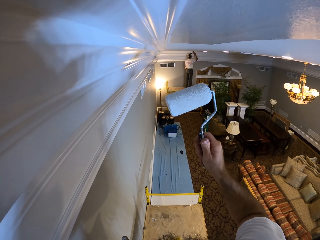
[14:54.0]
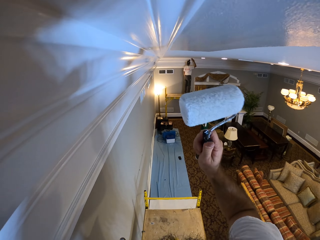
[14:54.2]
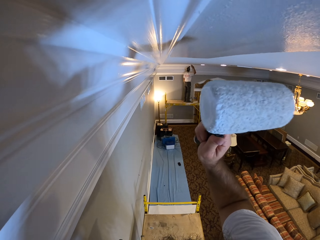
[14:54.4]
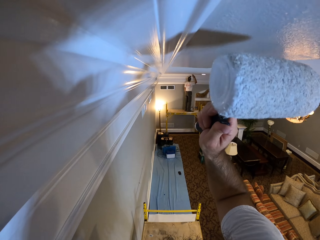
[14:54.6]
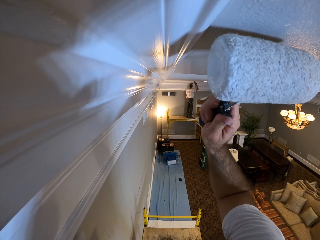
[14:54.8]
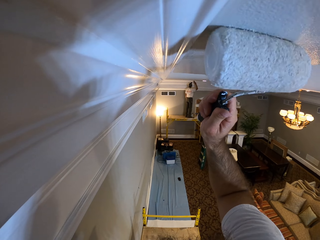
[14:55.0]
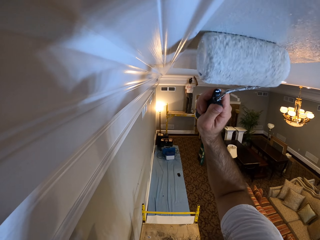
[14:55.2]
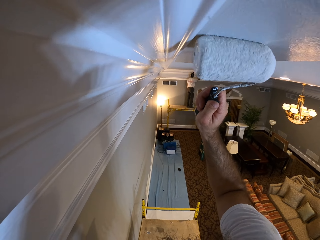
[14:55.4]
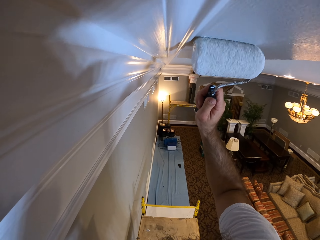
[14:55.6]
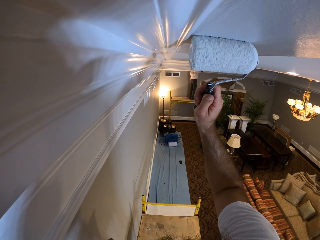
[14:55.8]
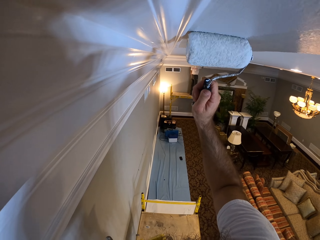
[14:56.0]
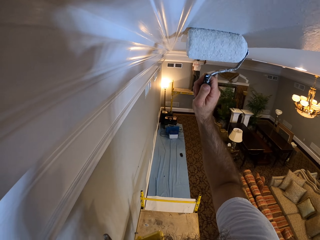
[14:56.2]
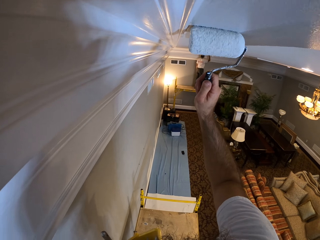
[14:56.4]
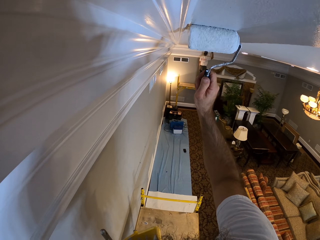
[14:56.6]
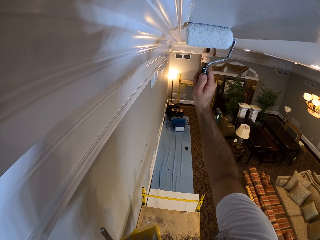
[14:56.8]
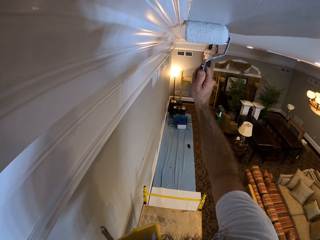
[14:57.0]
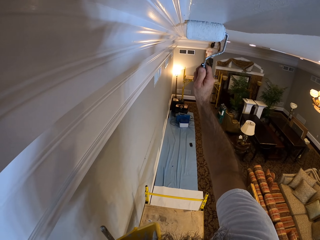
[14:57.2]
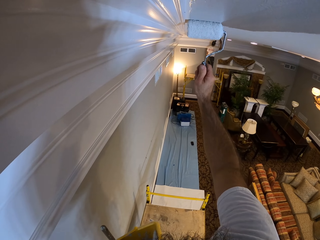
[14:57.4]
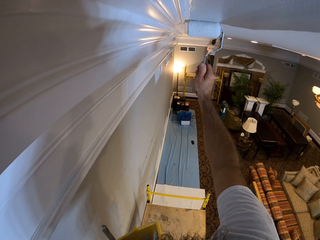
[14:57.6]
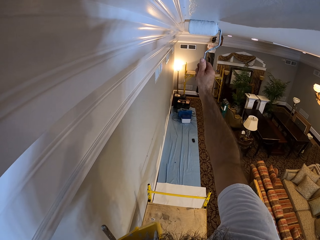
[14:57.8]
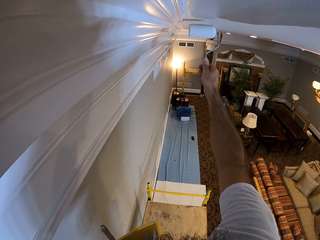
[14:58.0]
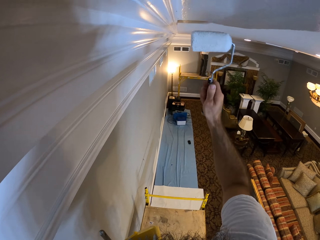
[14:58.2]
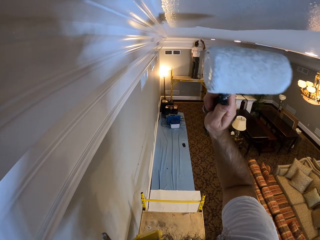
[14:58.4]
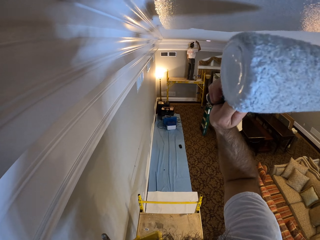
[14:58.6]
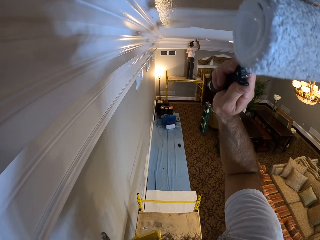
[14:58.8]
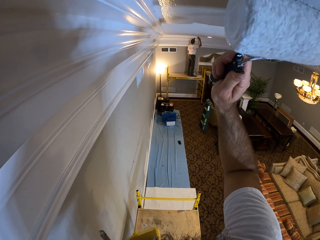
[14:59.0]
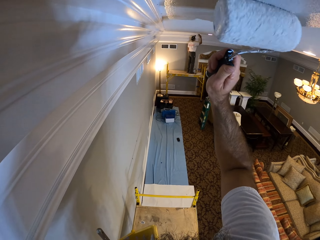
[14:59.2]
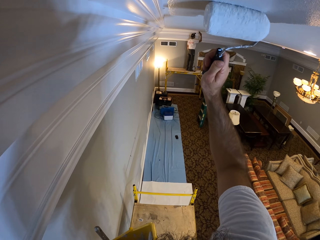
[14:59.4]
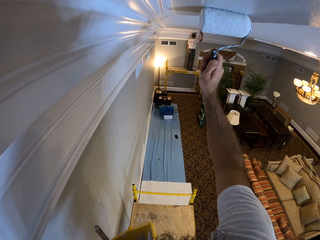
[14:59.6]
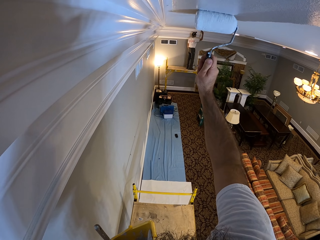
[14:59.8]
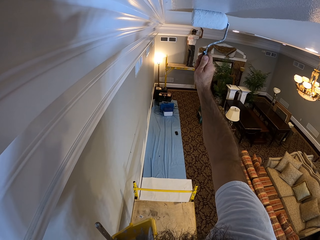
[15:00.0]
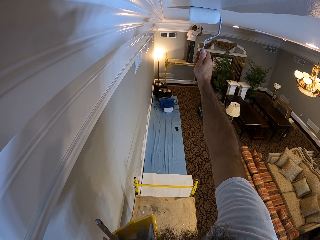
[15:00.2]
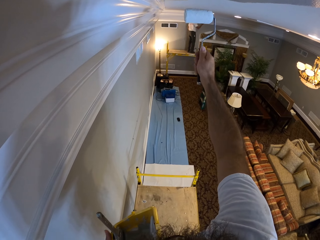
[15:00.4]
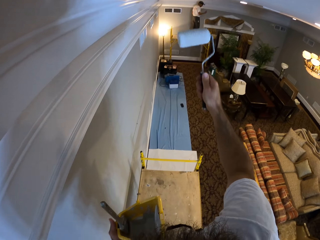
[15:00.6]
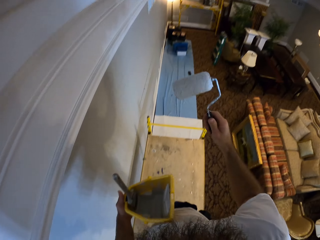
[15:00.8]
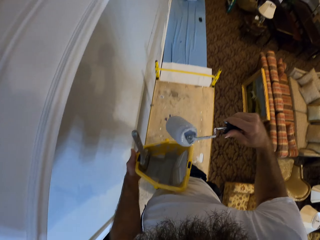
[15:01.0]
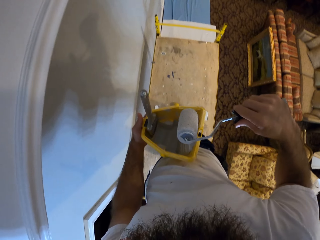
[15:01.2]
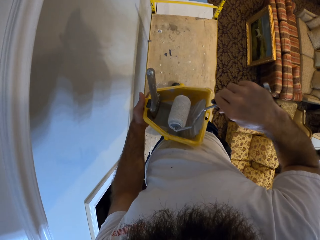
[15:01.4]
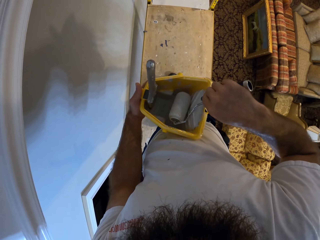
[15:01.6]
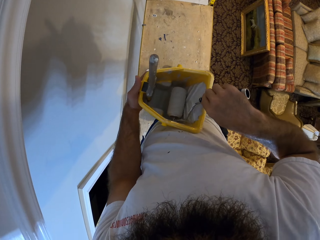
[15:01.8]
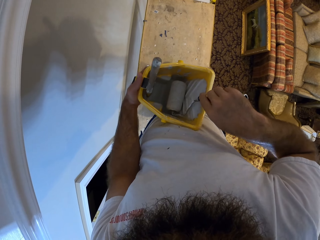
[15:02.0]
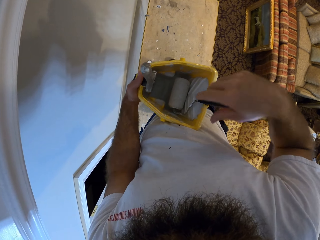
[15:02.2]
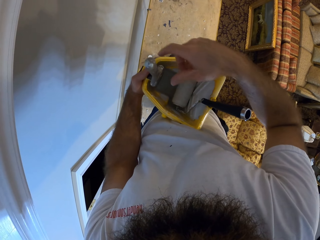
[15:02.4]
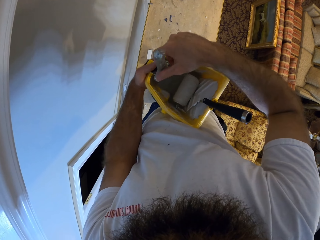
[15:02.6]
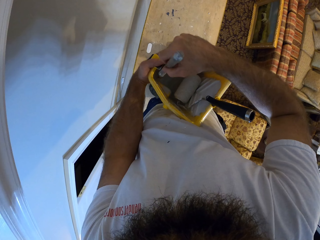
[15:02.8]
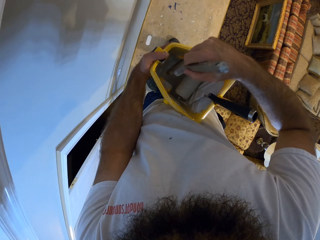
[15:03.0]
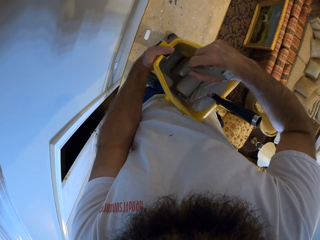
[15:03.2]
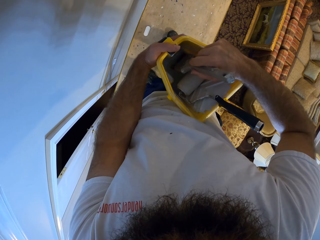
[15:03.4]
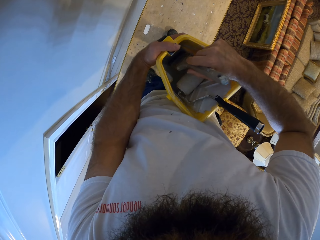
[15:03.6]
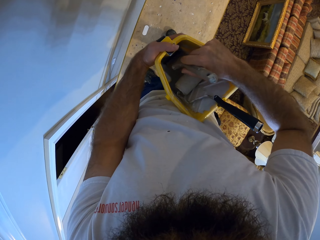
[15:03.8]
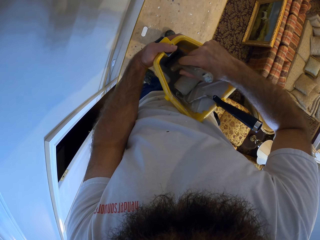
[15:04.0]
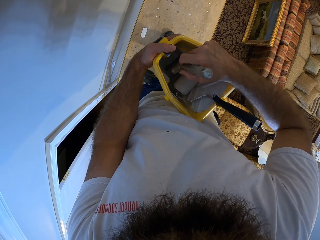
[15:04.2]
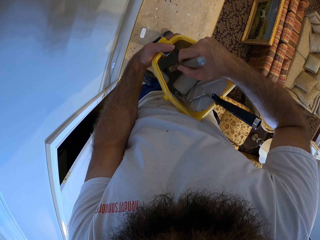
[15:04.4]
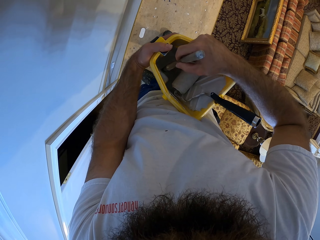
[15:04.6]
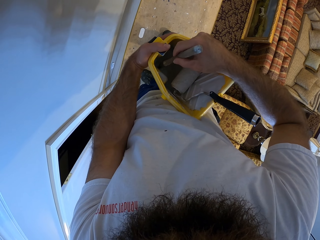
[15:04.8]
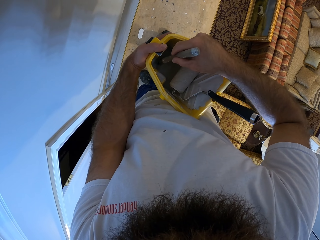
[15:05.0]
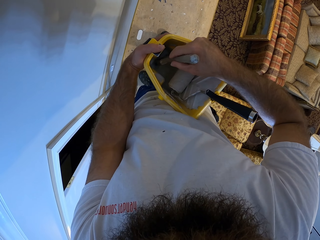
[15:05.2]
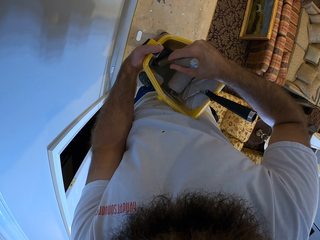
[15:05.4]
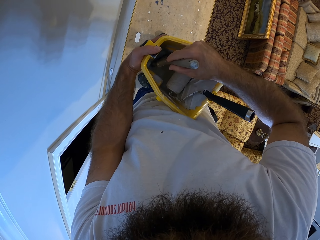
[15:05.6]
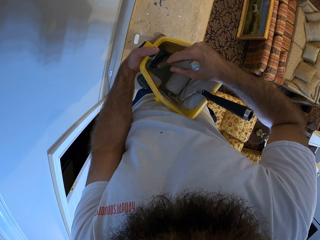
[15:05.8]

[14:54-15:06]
The camera wearer hooks the paint roller into the paint bucket with his right hand. He unhooks the paint brush with his right hand from the magnet in the paint bucket in his left hand. He dips the paint brush with his right hand into the paint bucket in his left hand.

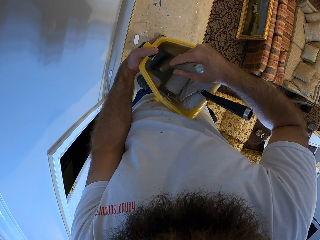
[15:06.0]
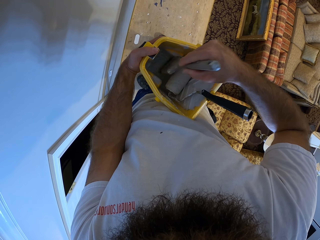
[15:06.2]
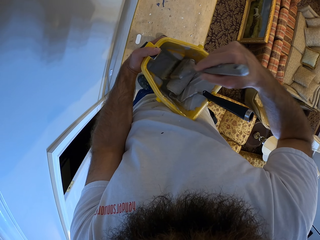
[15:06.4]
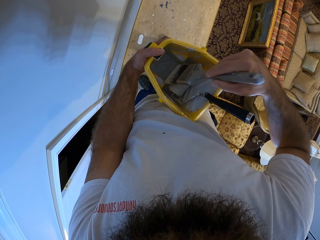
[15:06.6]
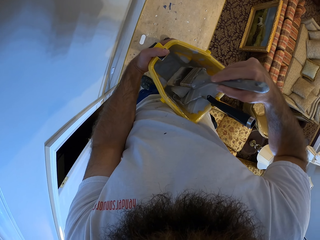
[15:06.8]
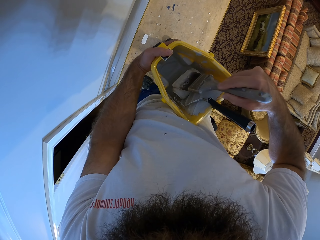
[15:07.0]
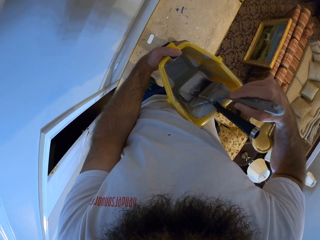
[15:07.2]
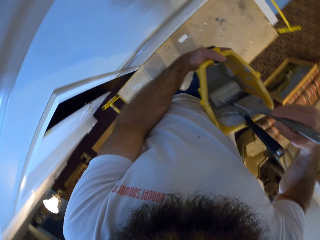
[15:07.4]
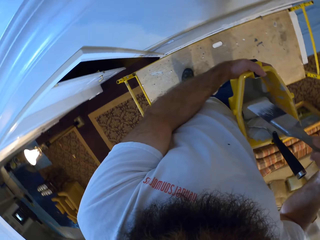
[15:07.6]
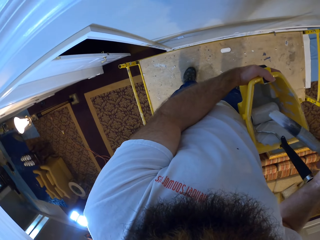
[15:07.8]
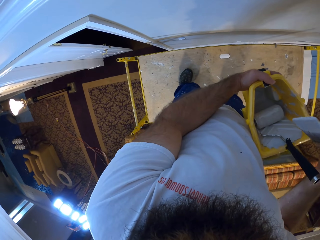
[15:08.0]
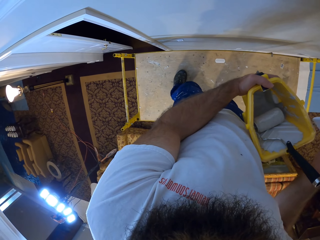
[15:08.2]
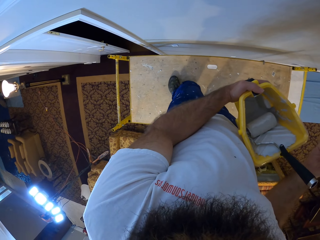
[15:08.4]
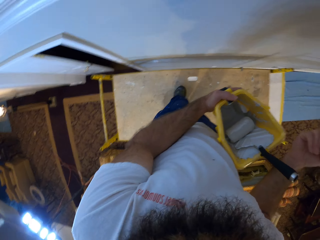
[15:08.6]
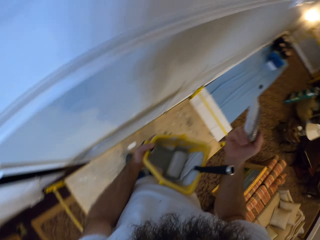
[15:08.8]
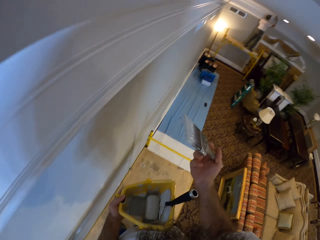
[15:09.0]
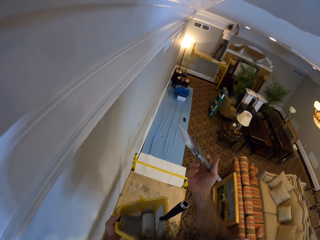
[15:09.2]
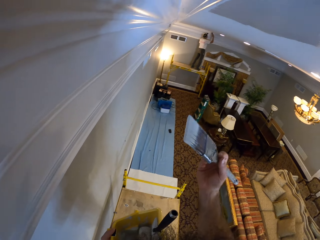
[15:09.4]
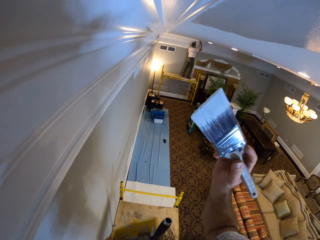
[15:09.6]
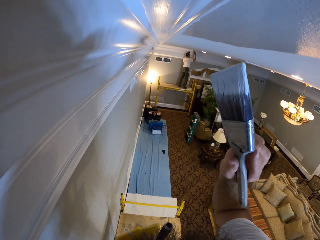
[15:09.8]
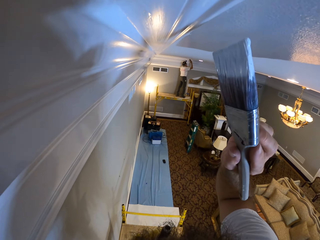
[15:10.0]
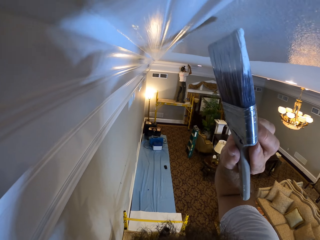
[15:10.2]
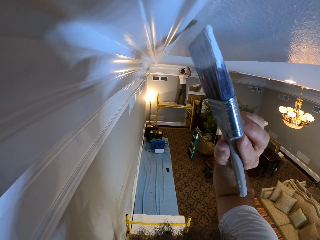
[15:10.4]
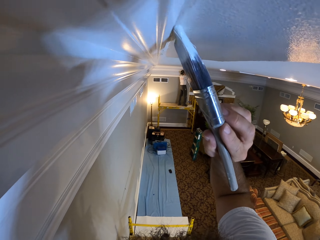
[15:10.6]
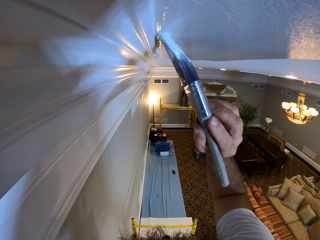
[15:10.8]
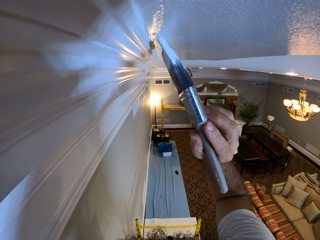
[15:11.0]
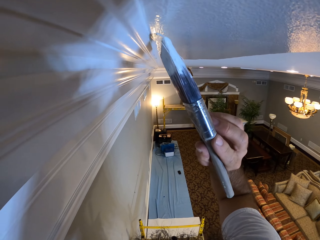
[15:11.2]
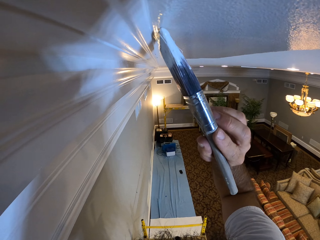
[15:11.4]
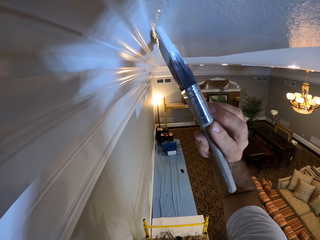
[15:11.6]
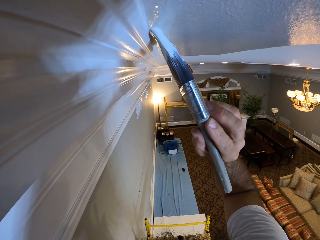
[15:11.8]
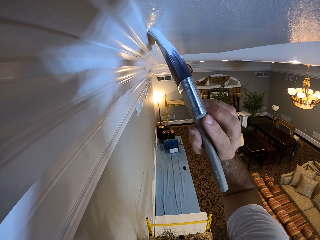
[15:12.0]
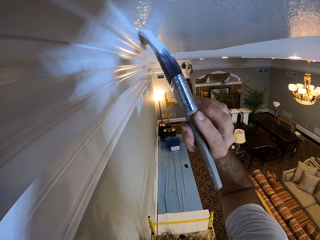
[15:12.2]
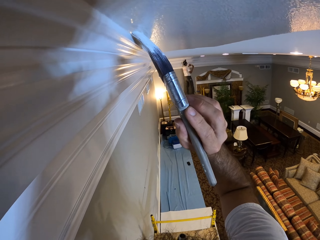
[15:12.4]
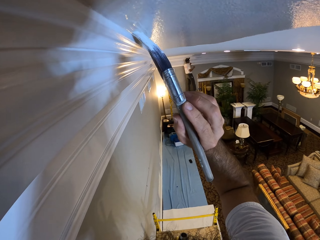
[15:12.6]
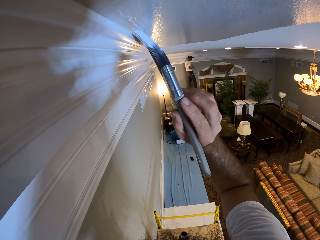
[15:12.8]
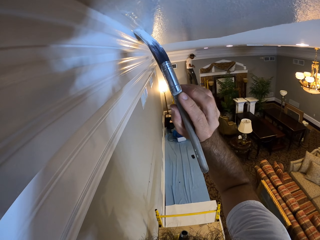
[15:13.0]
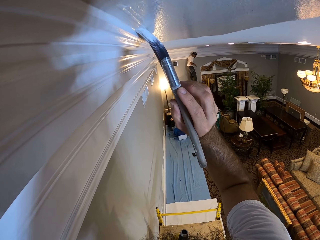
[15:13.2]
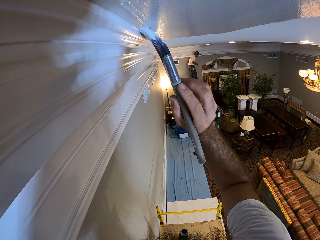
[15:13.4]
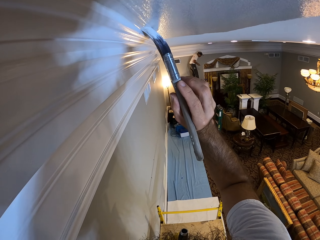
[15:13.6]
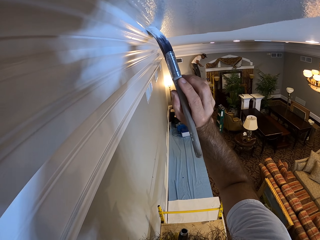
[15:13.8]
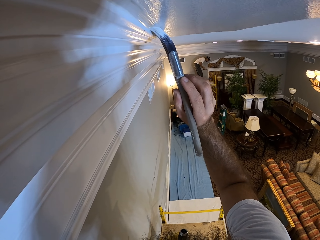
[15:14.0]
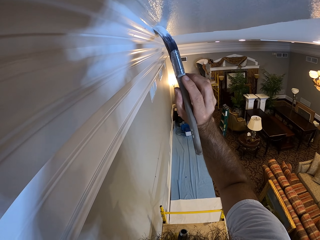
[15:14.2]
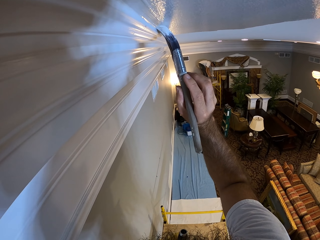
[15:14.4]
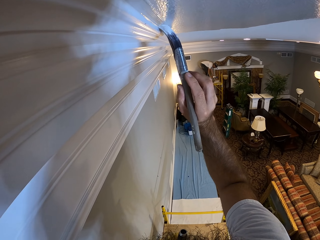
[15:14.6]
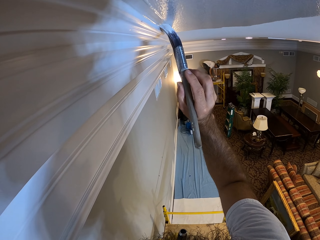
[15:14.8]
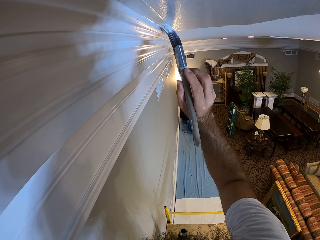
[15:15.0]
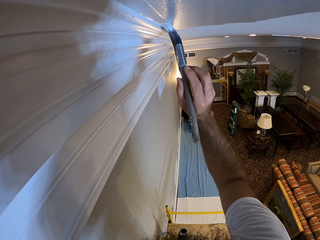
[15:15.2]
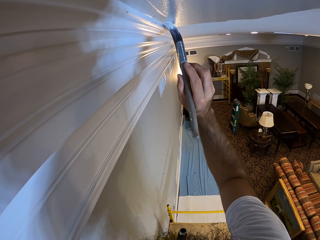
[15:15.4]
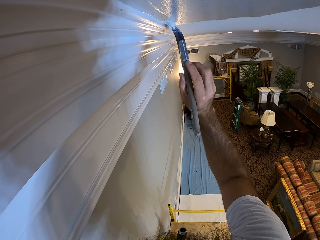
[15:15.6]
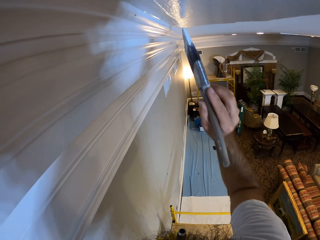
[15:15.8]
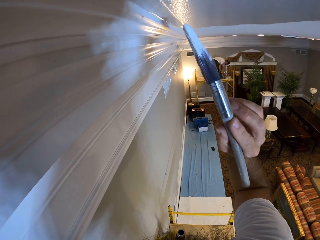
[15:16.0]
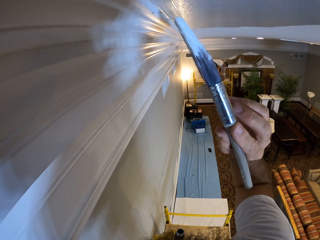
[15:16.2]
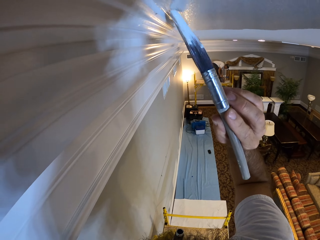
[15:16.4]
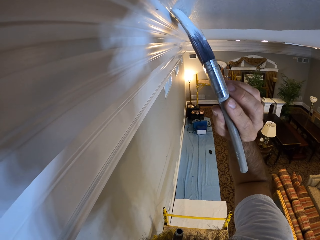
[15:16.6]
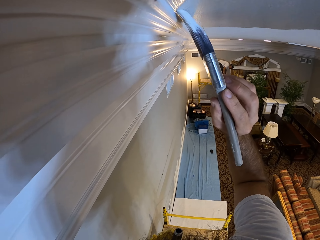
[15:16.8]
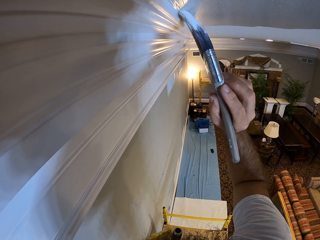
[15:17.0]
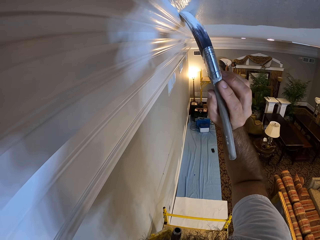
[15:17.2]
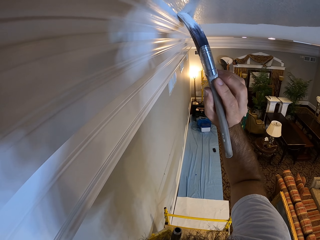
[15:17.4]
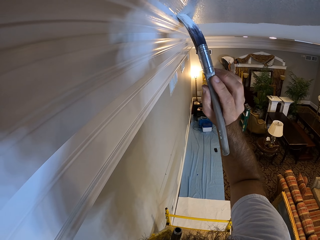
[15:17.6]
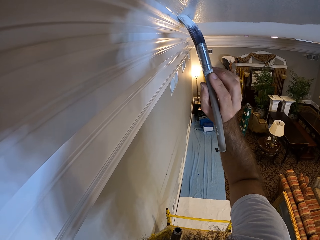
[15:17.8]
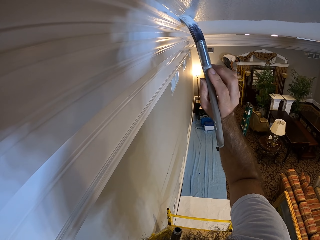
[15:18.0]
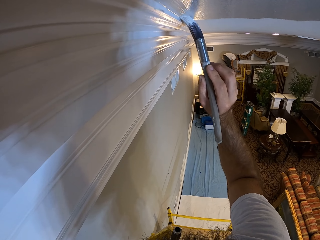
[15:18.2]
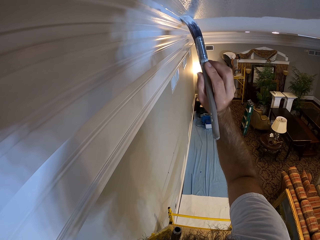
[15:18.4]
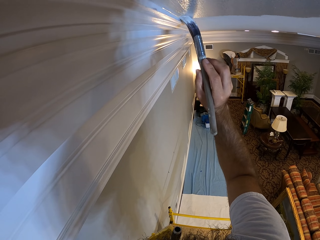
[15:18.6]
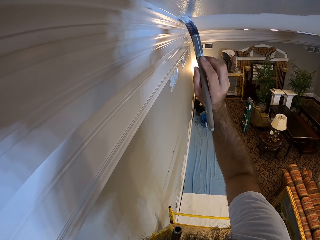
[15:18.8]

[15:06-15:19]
The camera wearer cleans the tip of the paint brush on the paint roller in the paint bucket with his right hand. He paints the ceiling edge with the paint brush in his right hand.
